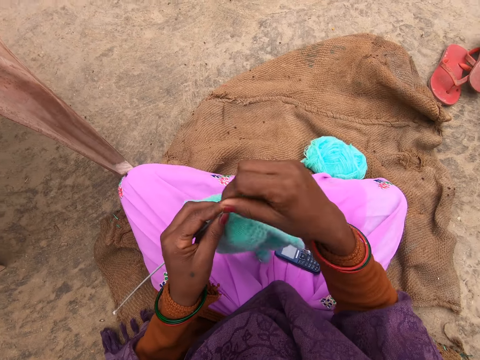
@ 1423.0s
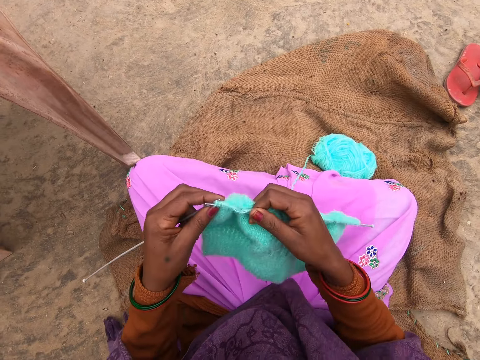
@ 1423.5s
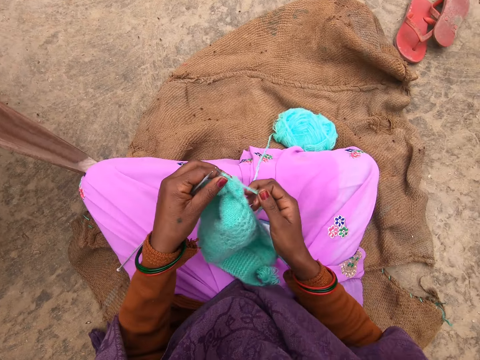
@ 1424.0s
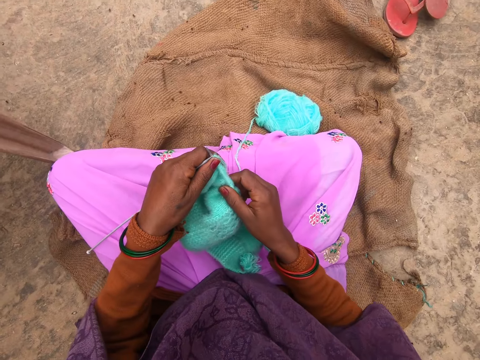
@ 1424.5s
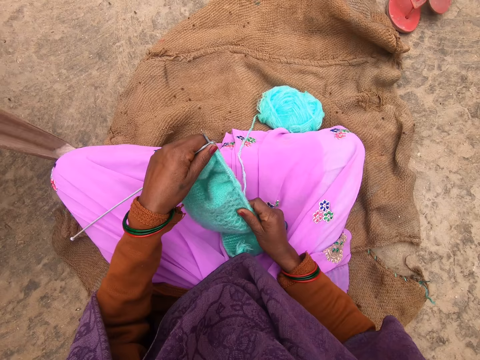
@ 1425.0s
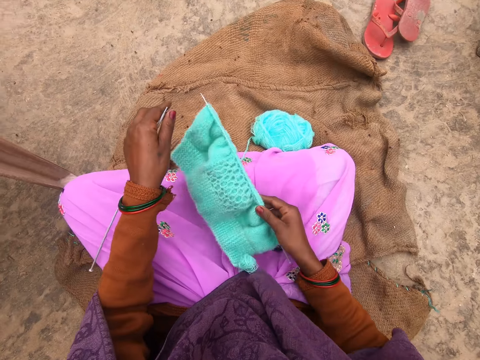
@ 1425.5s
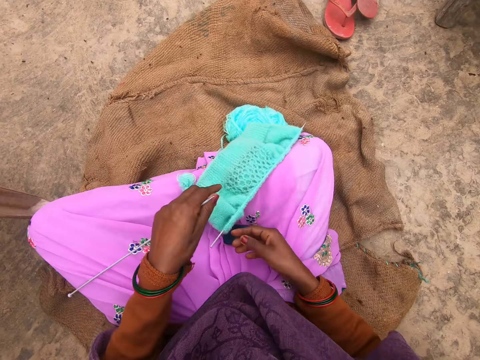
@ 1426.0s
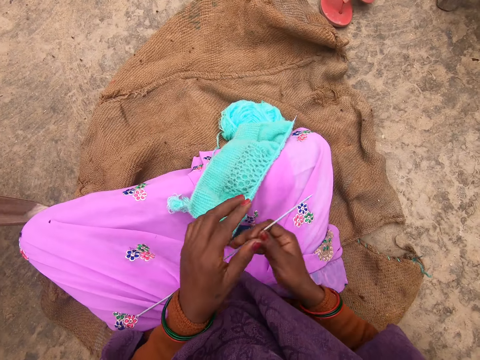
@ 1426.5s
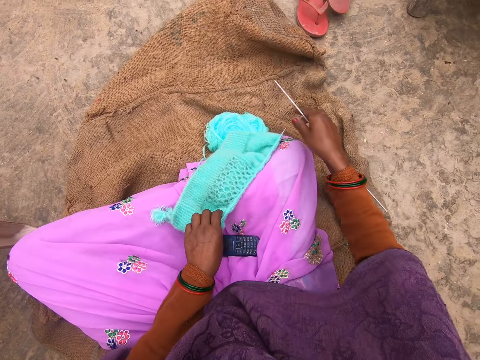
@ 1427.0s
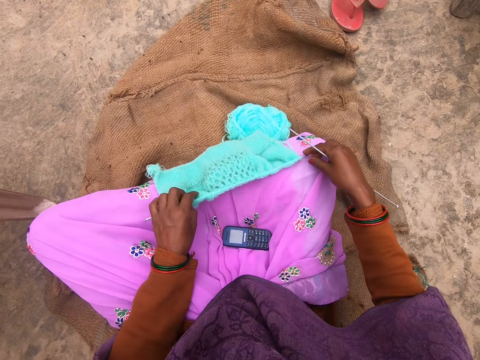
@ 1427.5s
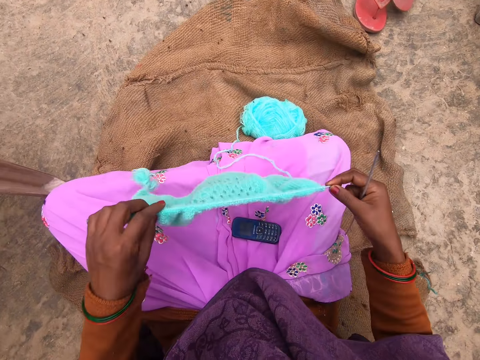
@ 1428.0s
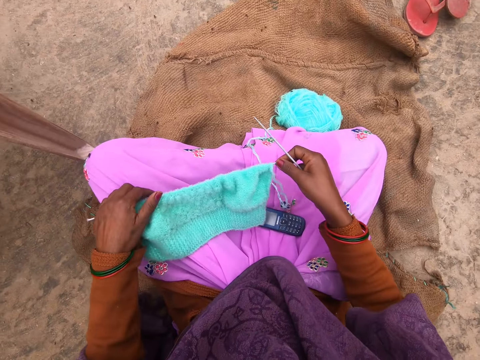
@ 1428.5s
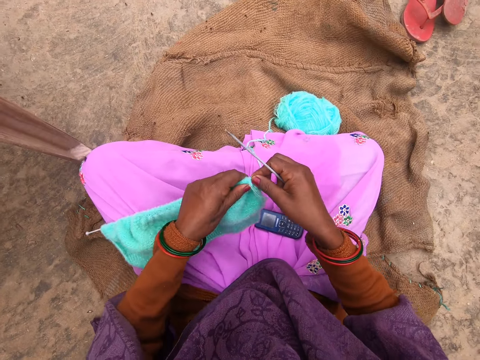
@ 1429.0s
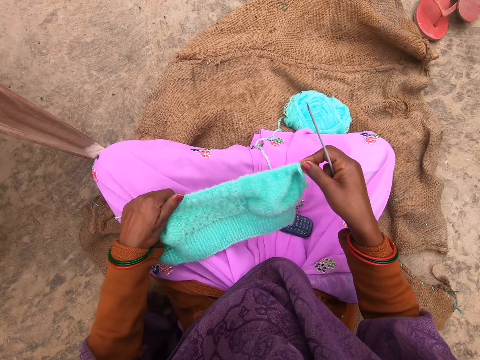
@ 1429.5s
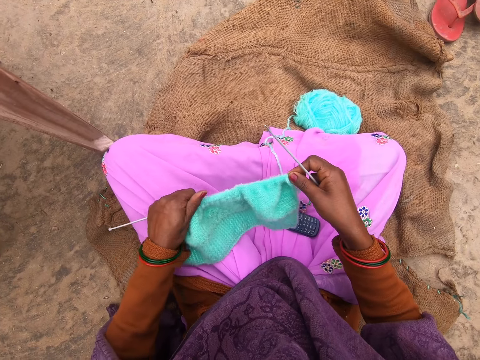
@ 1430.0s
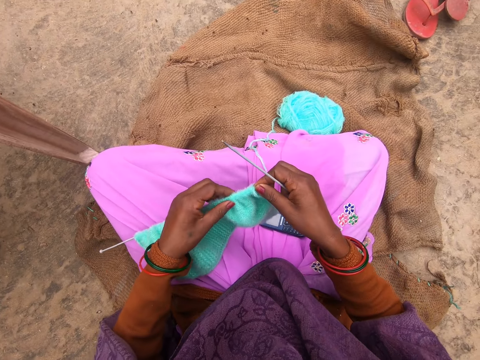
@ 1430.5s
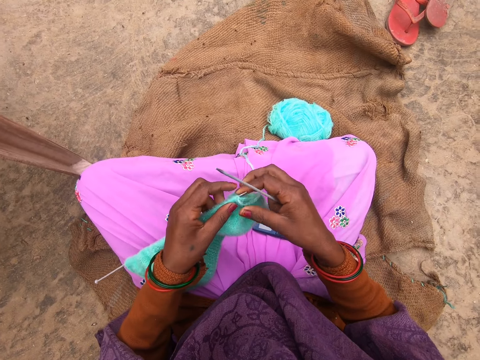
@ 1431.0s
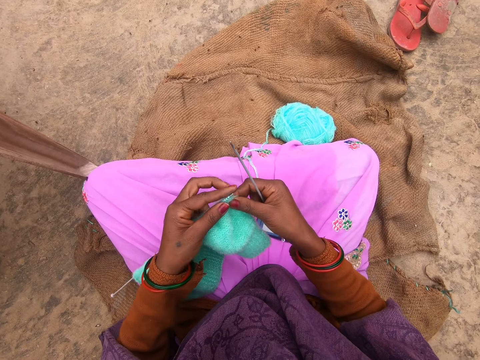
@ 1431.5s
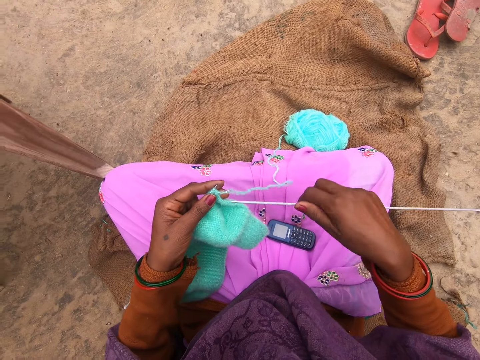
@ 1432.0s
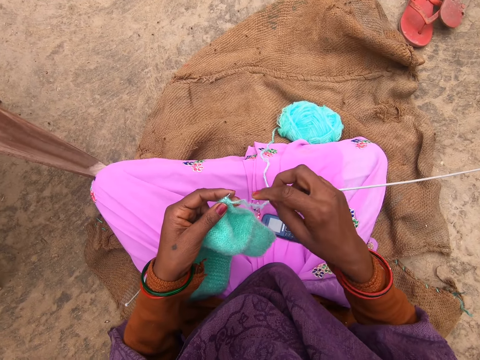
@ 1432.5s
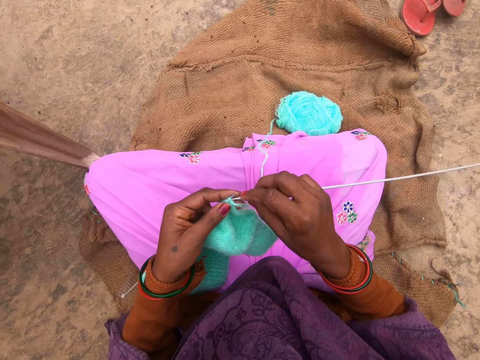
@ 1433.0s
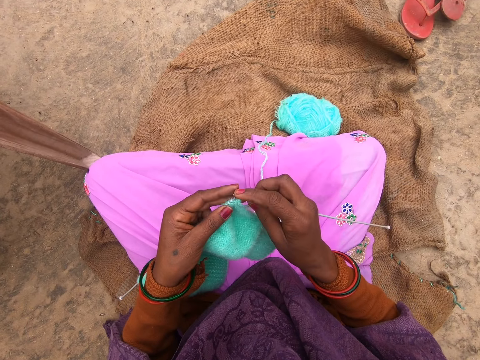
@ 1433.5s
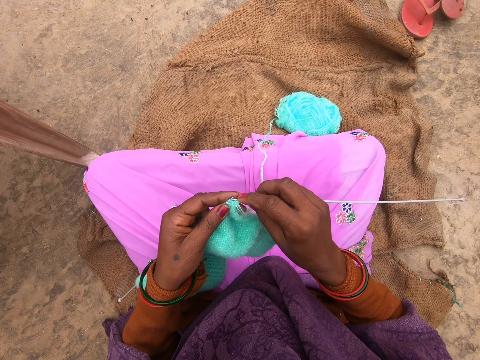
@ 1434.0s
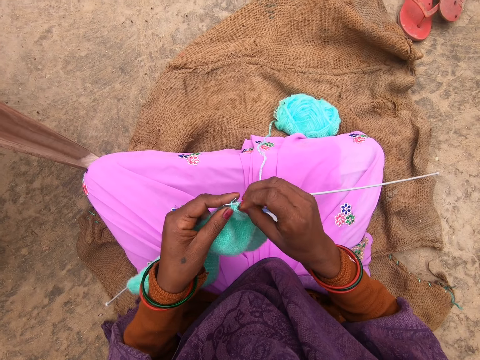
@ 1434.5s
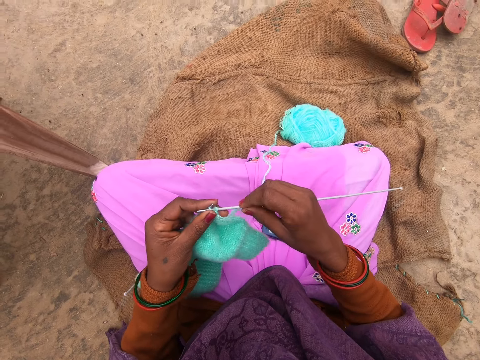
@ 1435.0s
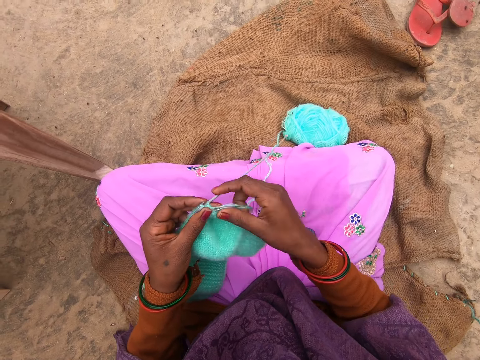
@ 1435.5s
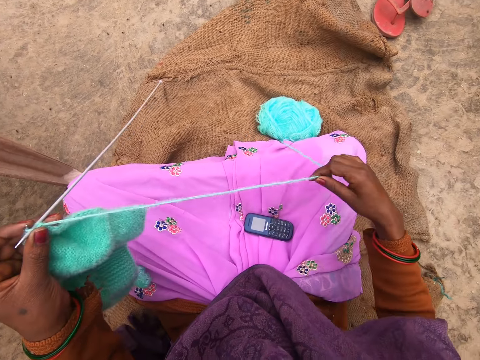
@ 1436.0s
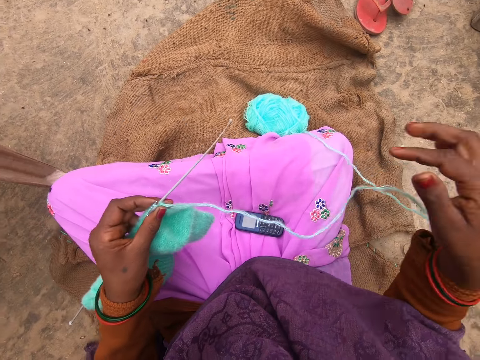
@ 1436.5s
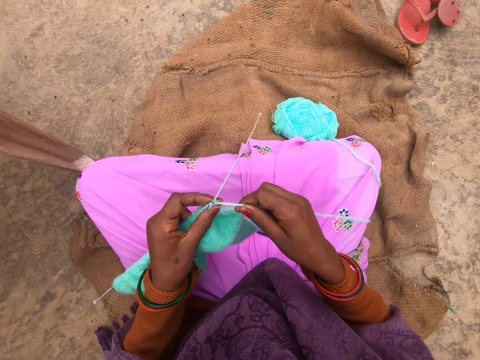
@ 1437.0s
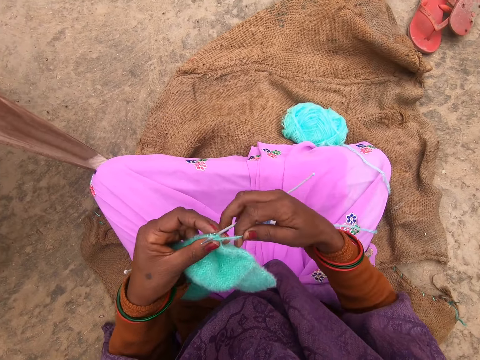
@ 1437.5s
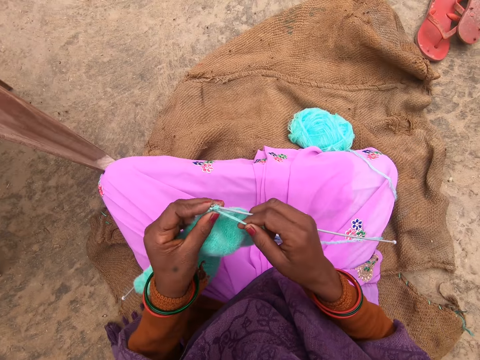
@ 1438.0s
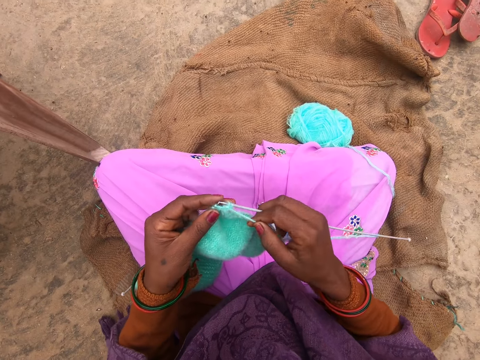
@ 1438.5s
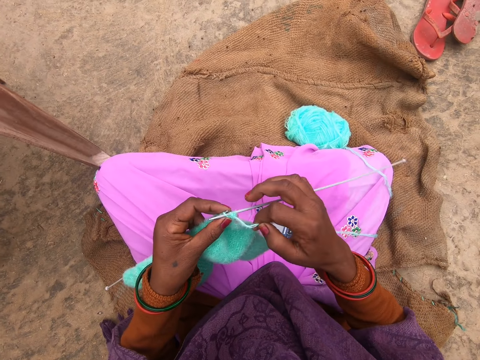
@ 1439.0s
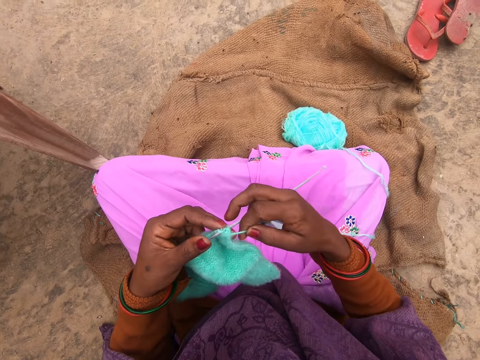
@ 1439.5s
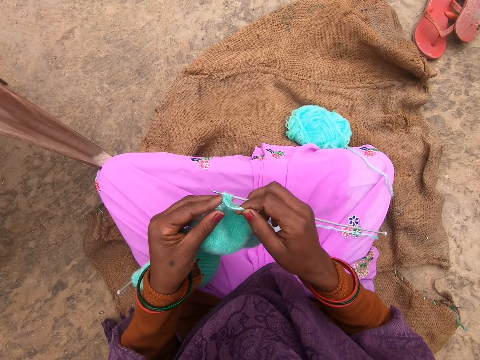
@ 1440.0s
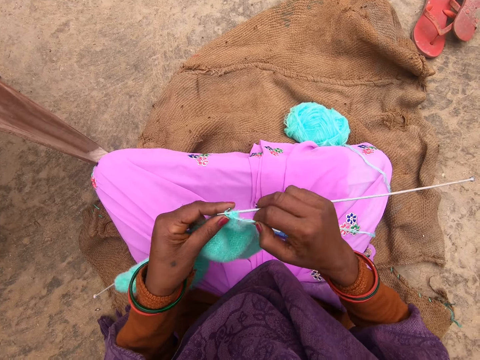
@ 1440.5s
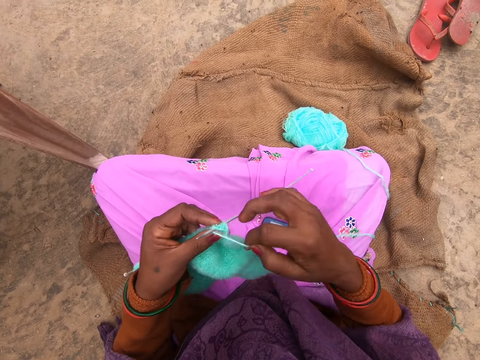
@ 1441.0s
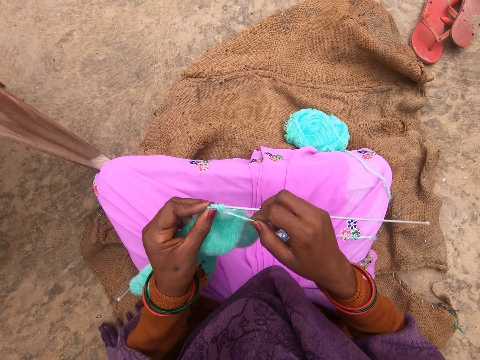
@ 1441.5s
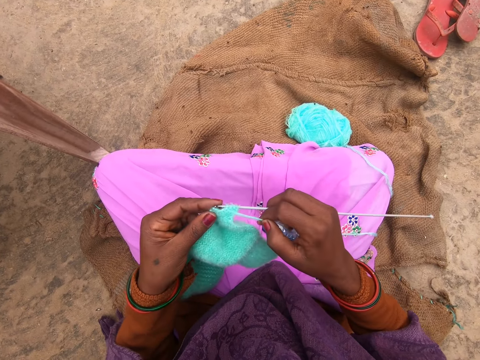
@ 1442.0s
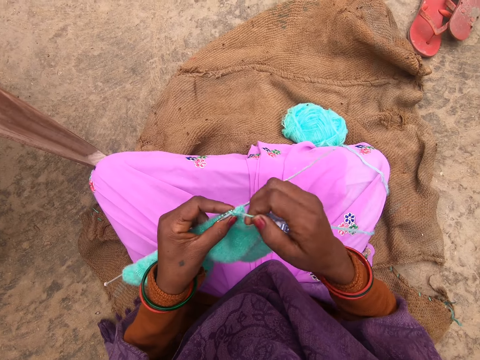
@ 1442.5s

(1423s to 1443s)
The camera wearer adjusts a fabric on a knitting needle. They put the fabric on the lap. They hold the knitting needle on the right hand from the left hand. They pick the fabric from the lap. They adjust the fabric on the knitting needle. They pierce the fabric. They pull a yarn. They knit the fabric.

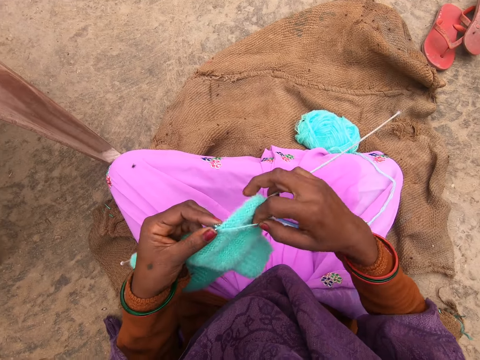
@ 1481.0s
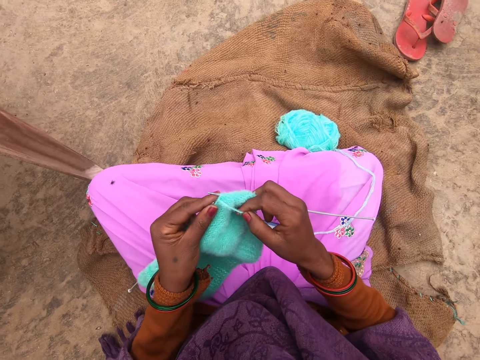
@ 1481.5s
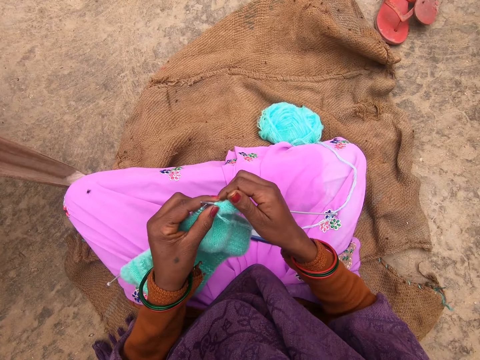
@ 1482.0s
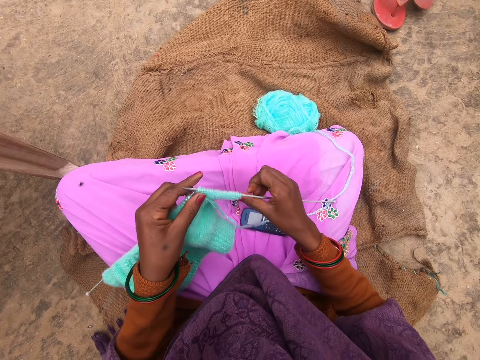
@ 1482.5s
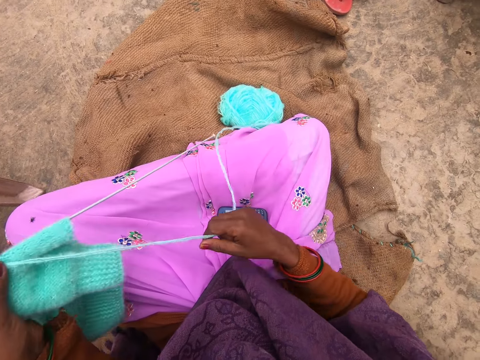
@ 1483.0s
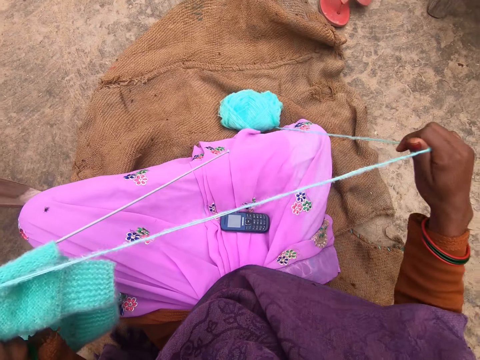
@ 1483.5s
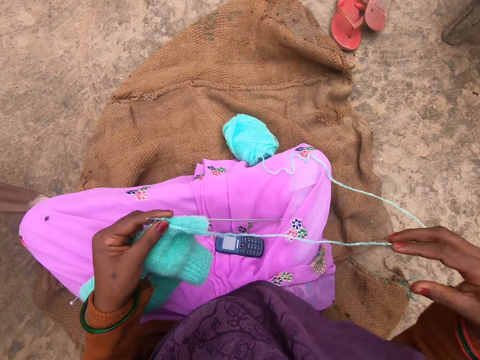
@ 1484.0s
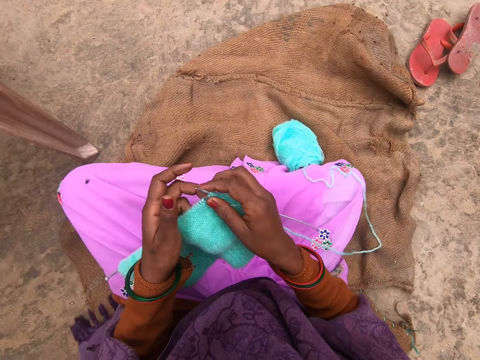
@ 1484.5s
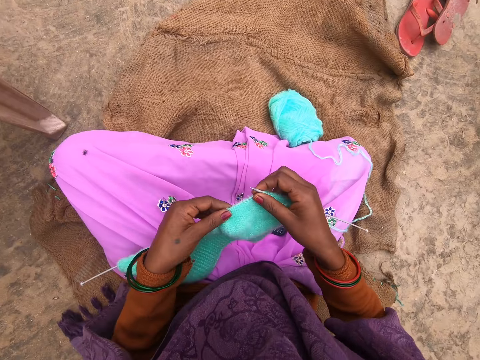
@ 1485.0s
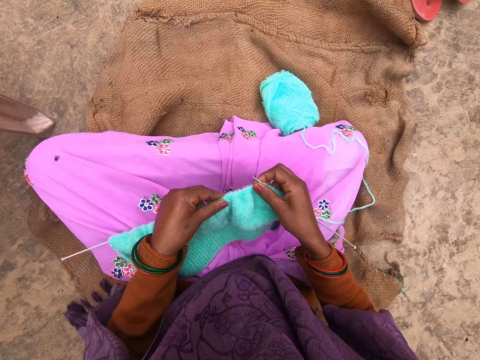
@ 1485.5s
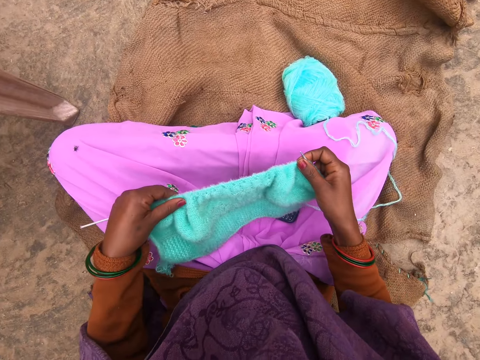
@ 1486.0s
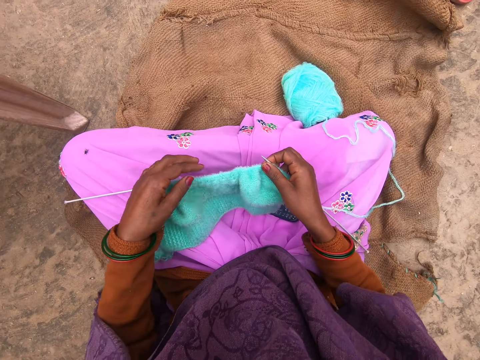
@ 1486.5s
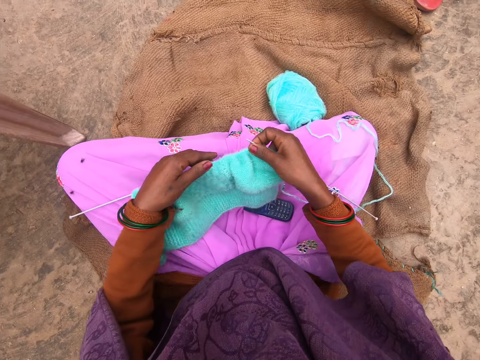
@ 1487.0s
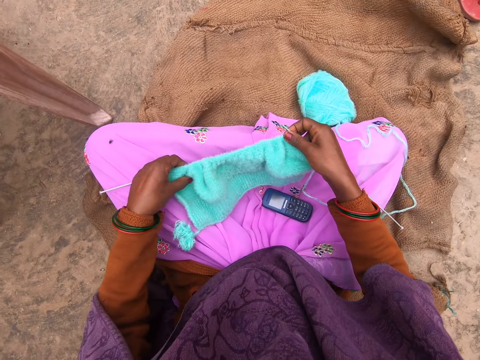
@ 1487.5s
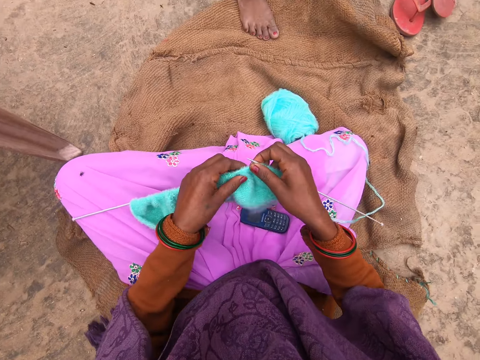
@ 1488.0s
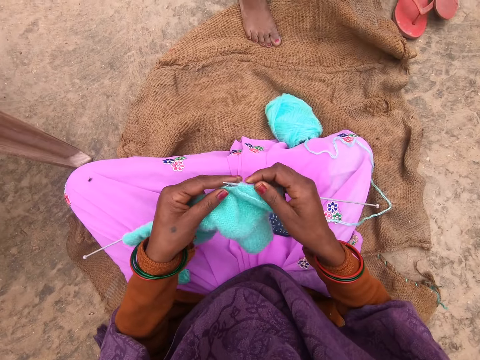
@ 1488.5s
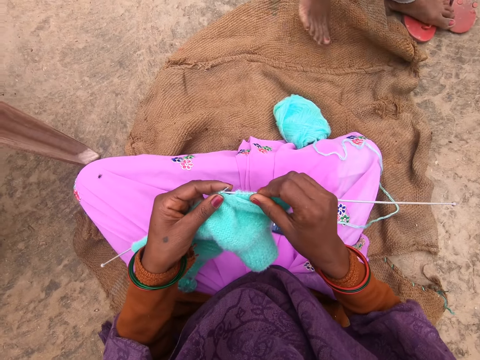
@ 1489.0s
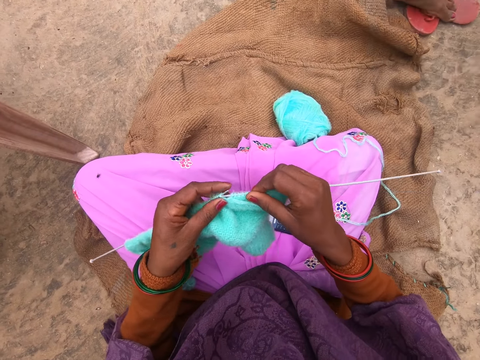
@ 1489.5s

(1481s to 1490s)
The camera wearer pulls out more thread. They adjust the fabrics on the knitting needle.
